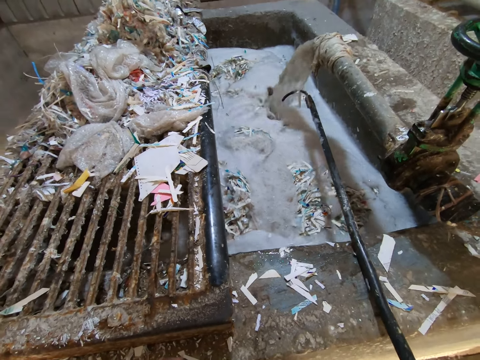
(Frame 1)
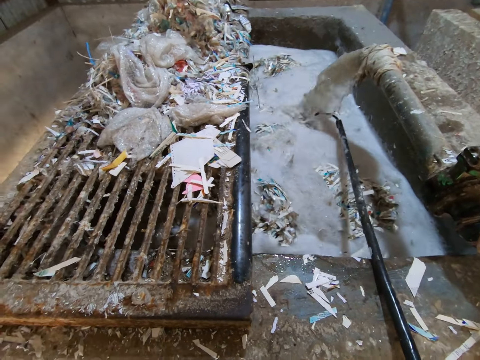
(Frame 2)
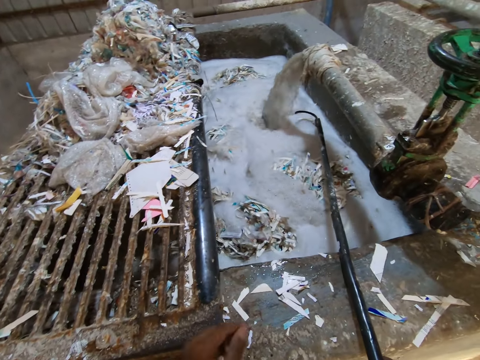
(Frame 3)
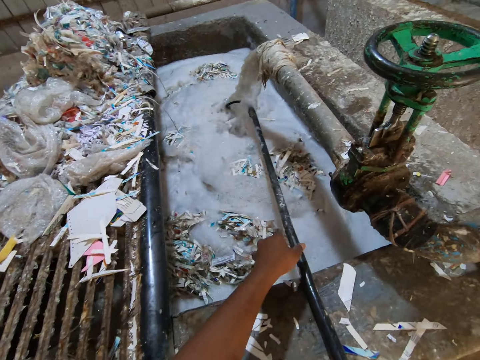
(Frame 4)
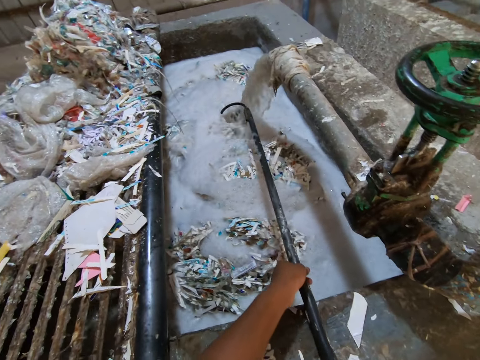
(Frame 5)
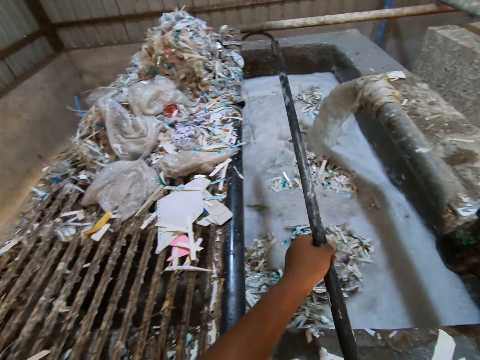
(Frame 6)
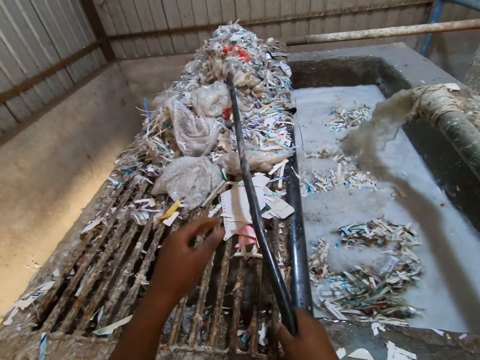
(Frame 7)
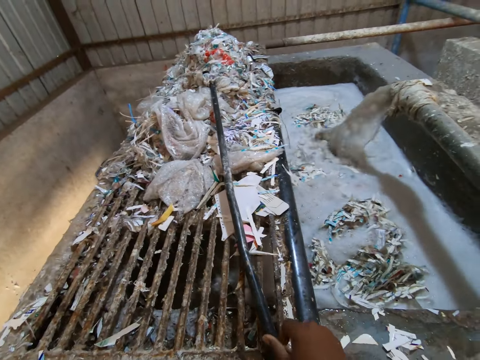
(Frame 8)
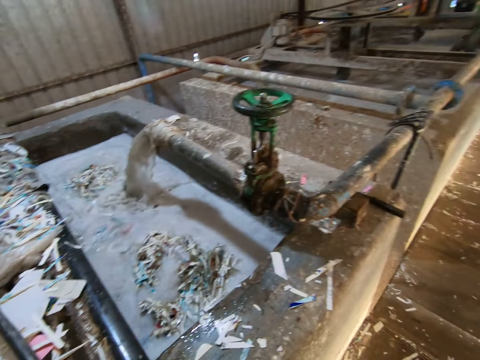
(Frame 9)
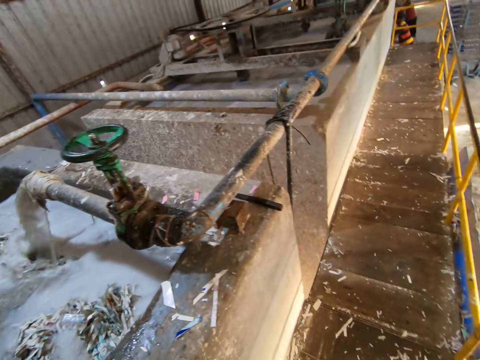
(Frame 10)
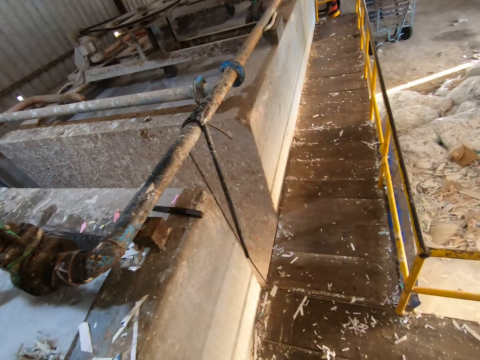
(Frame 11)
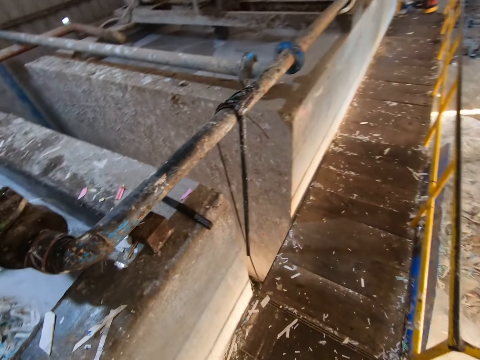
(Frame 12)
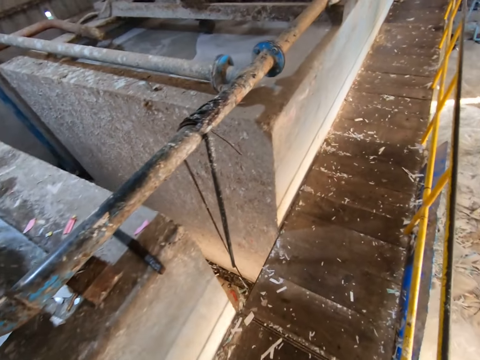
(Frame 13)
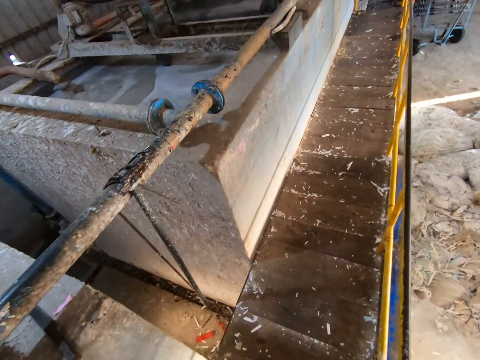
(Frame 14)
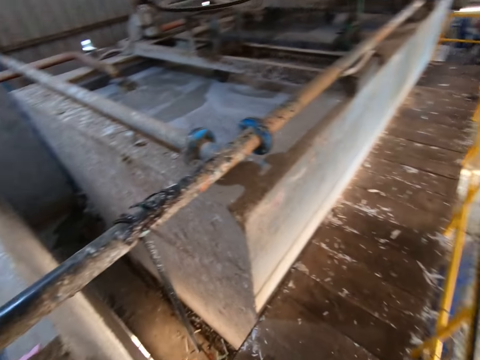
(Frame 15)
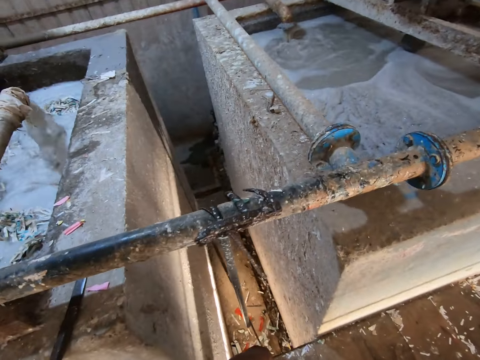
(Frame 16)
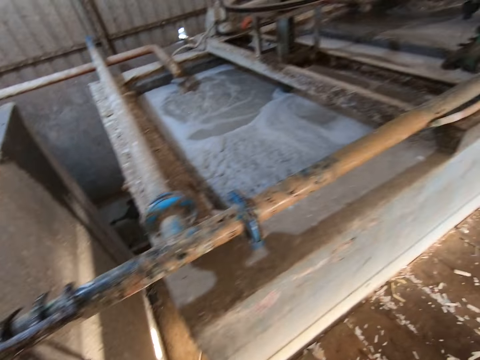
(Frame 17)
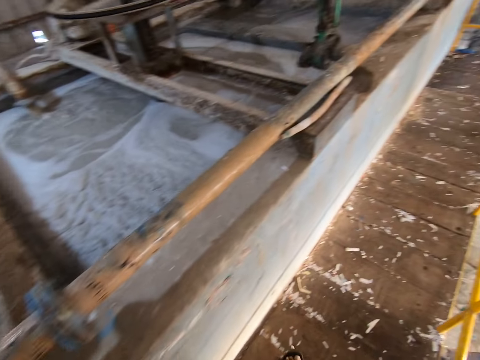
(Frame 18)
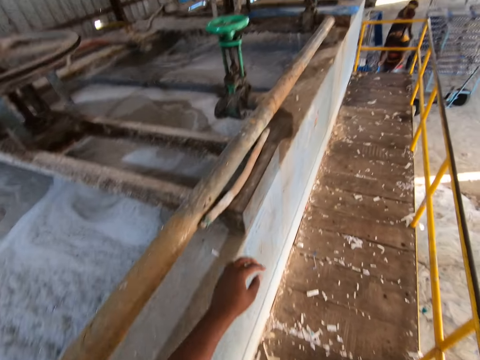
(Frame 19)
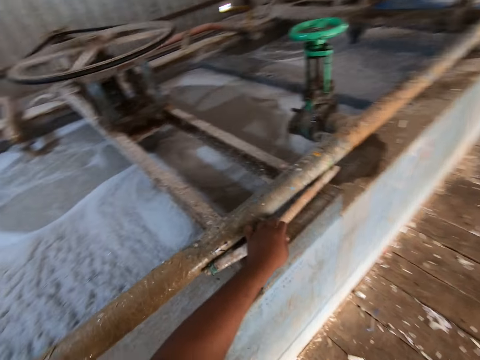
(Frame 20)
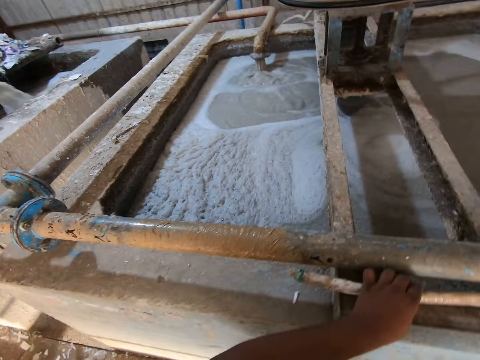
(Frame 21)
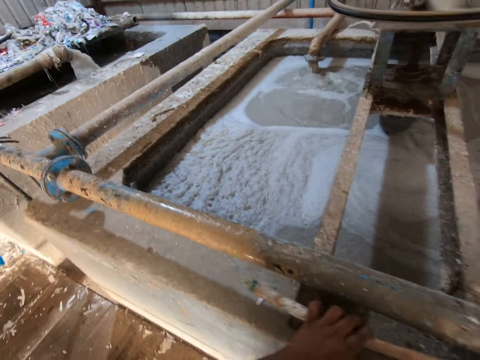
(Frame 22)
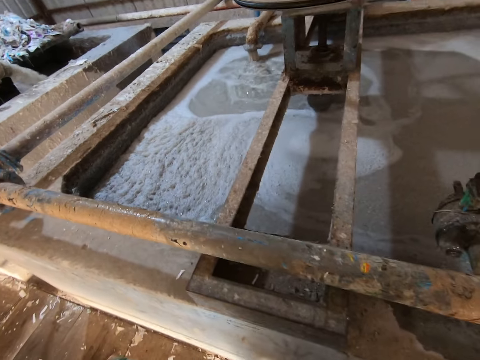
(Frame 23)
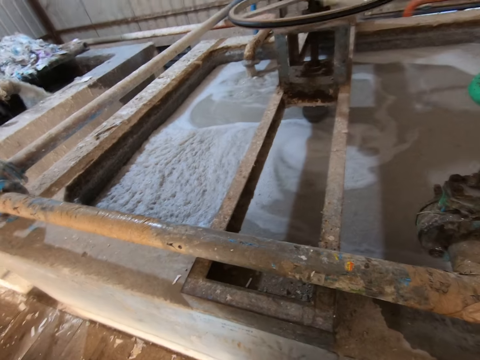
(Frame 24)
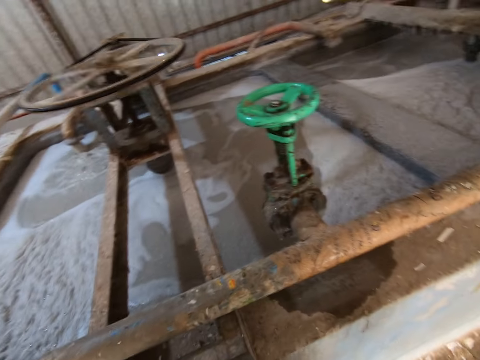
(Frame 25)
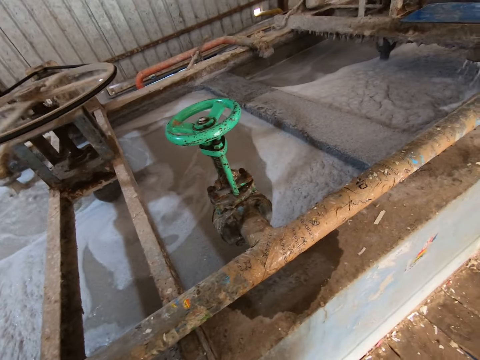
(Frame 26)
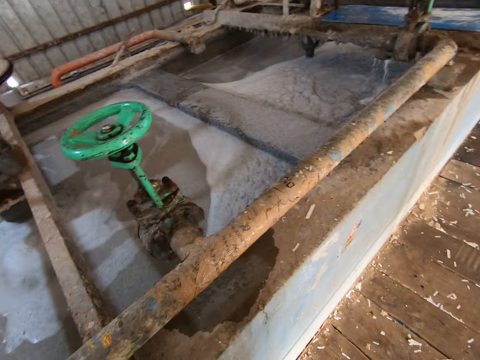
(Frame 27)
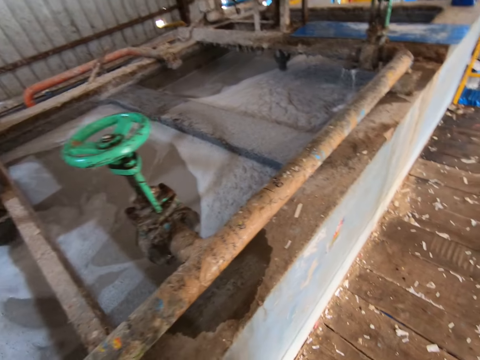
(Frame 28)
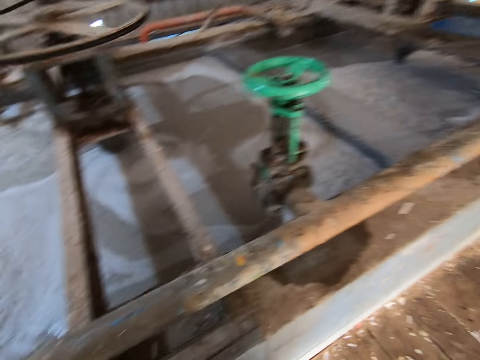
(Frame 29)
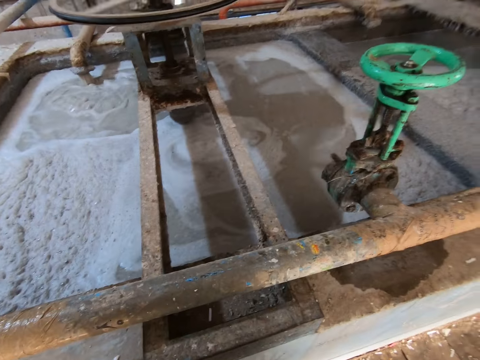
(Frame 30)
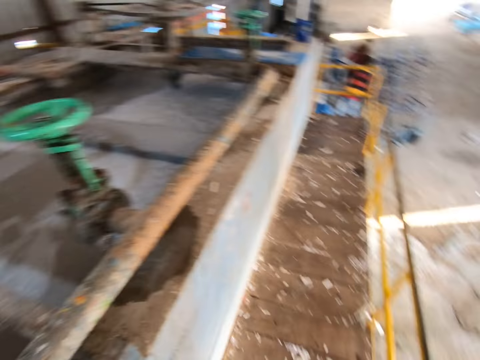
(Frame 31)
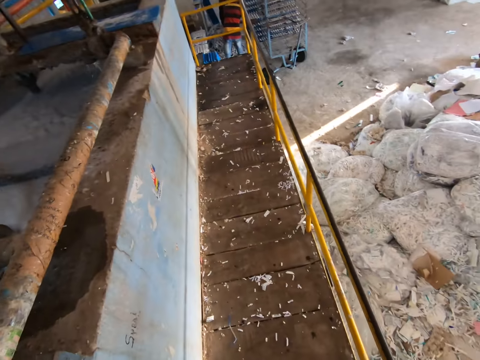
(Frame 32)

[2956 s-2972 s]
The camera wearer holds the rod with his left hand. He drops the rod in his right hand on the heap of papers on the pool top. He picks up the stick from the metal on the slab with his left hand. He looks around.

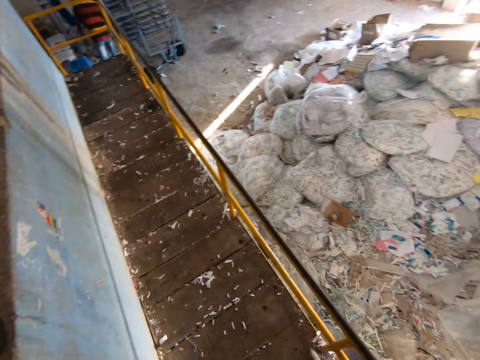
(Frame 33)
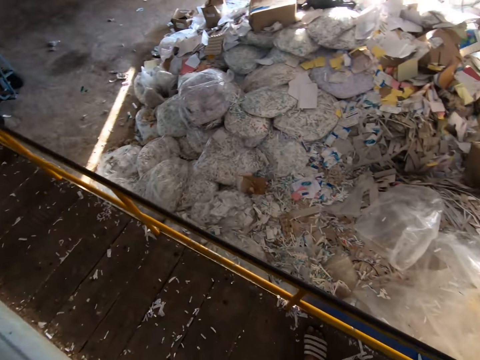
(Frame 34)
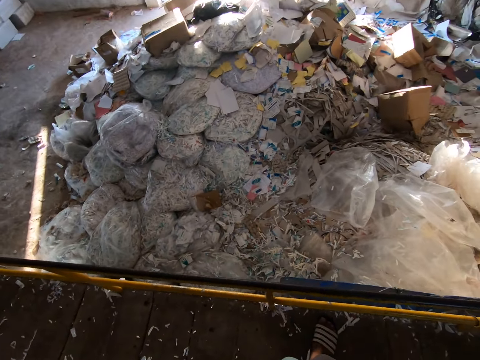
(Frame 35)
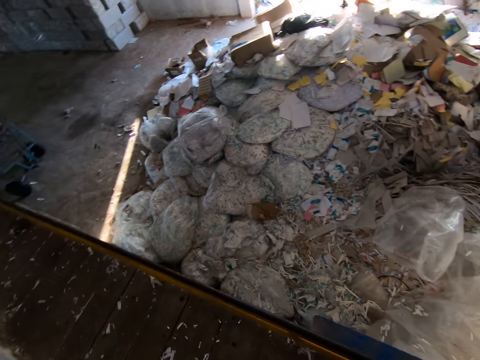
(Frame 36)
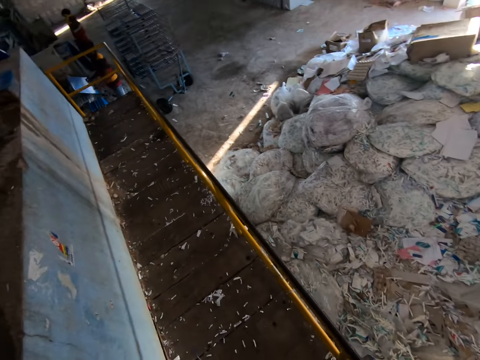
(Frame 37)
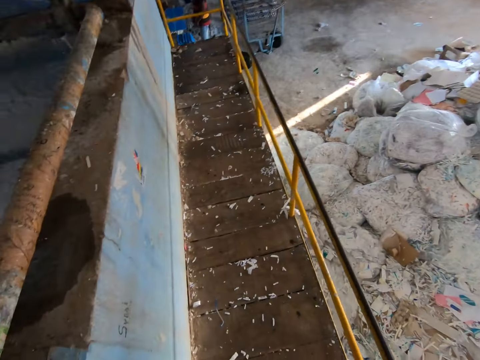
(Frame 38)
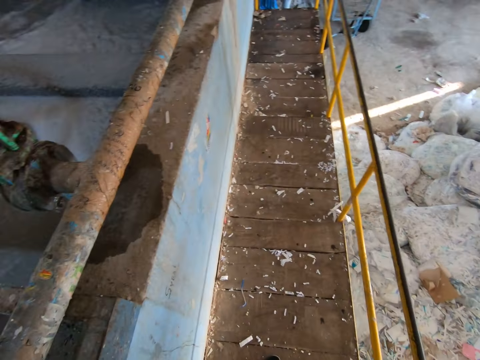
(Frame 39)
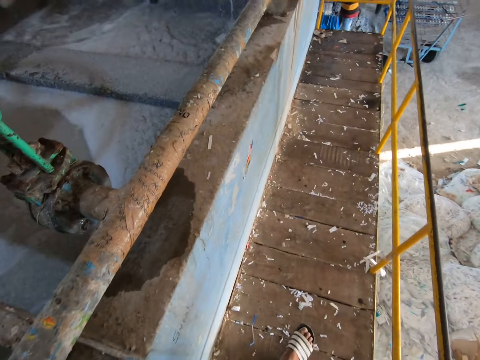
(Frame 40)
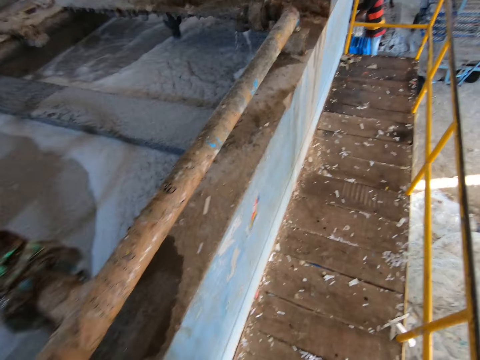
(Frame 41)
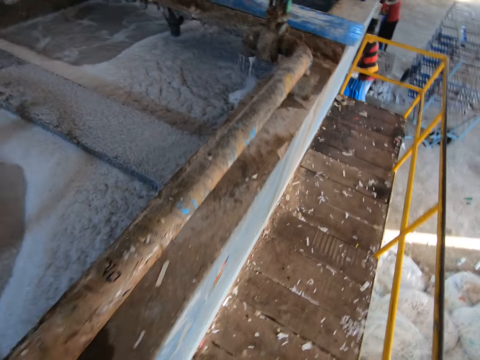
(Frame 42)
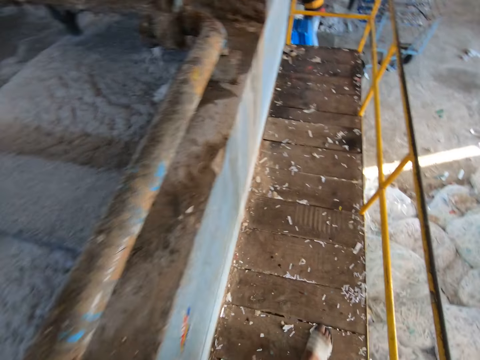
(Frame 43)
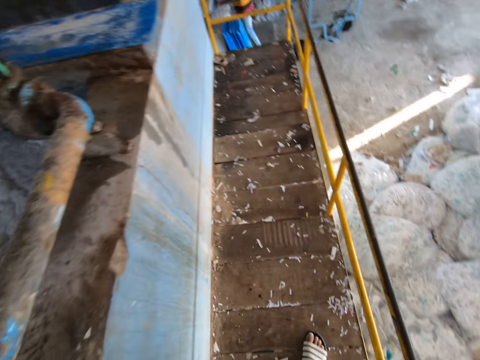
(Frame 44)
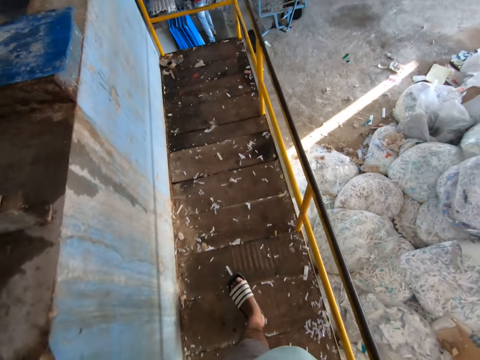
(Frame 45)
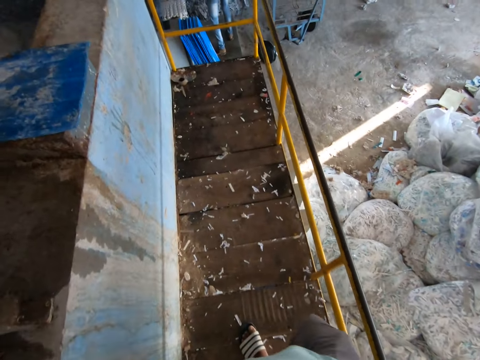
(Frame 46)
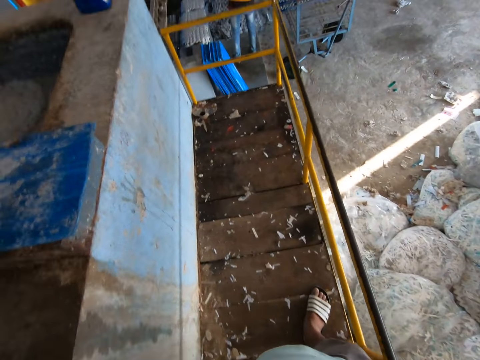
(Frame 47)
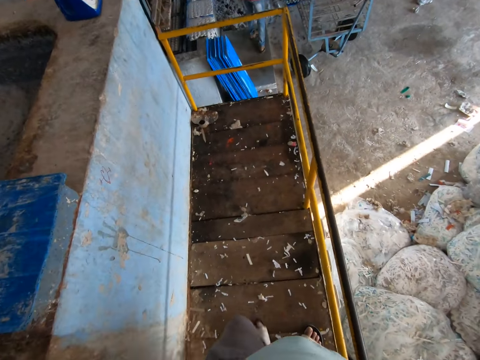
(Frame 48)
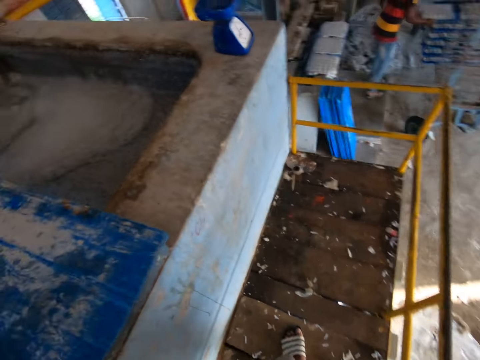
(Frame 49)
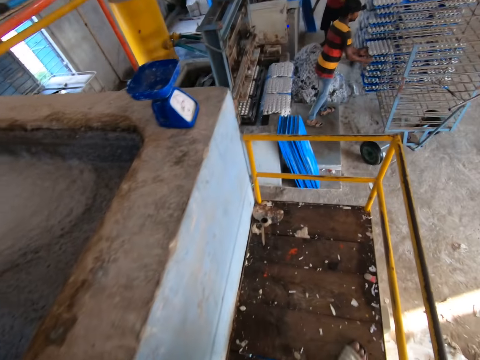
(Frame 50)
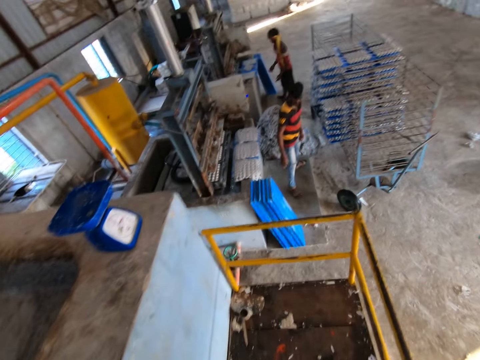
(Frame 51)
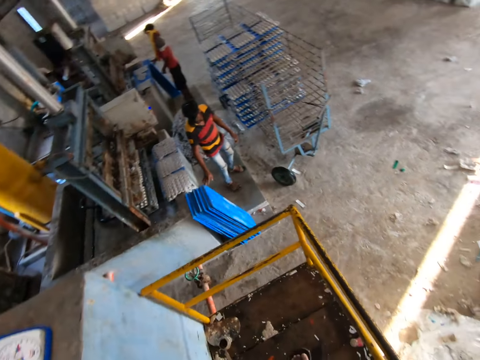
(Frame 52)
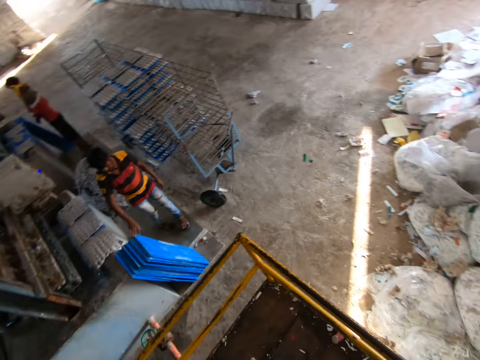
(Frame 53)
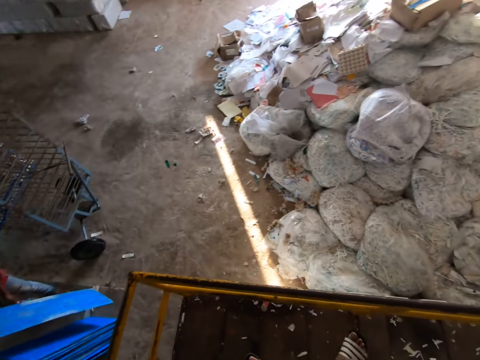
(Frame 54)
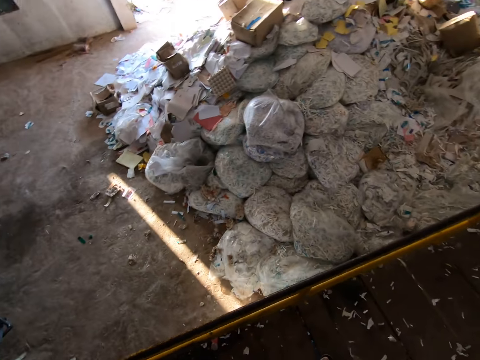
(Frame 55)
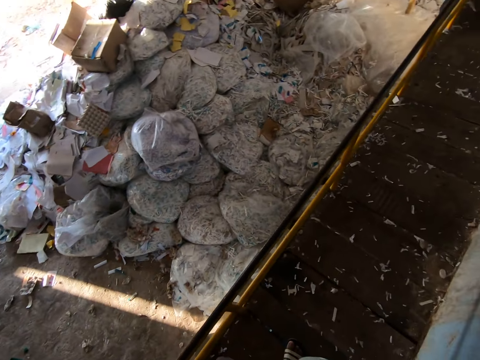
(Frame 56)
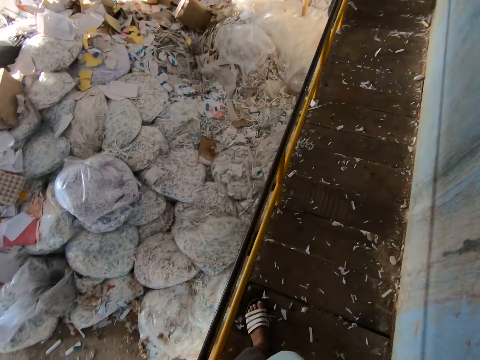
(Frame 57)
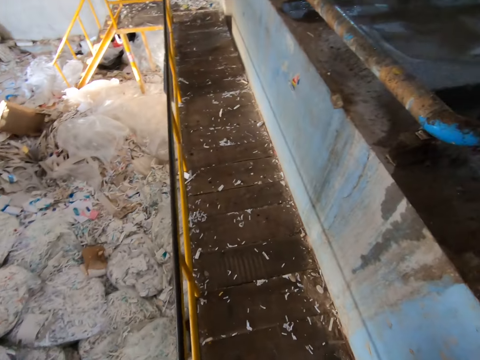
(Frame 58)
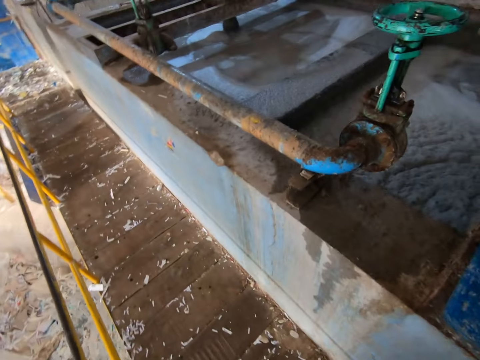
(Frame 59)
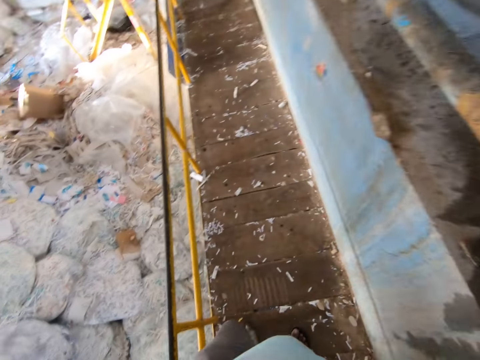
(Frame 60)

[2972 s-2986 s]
The man holds a tray in his hands. The camera wearer walks around. The man pushes a tray of paper pulp egg holder on the cart with both hands. Another man holds a tray on the wall with both hands. The first man picks up a tray on the wall with his left hand.
